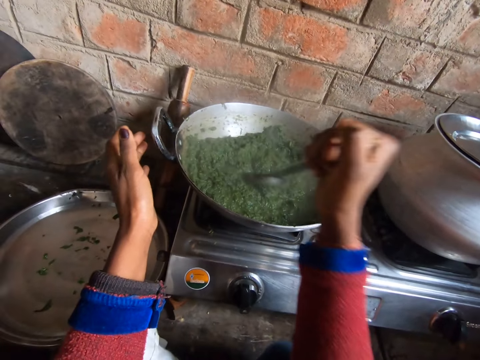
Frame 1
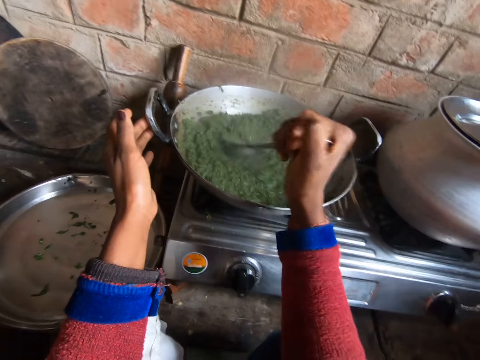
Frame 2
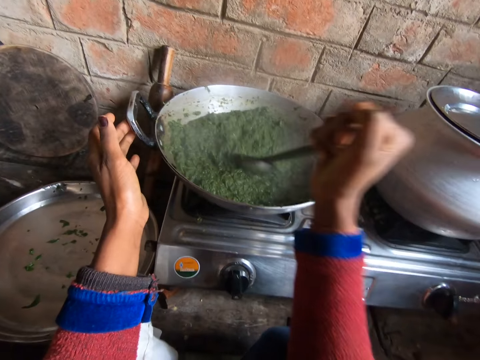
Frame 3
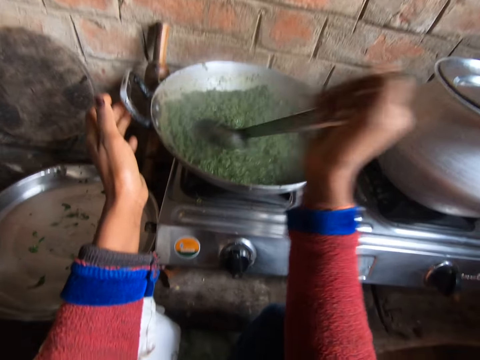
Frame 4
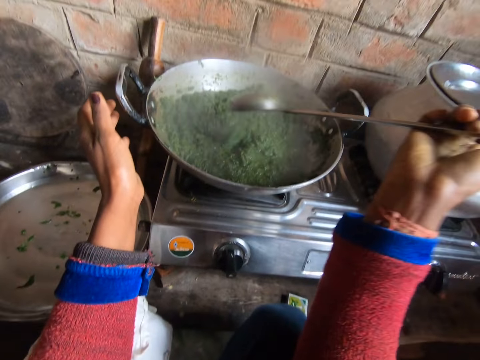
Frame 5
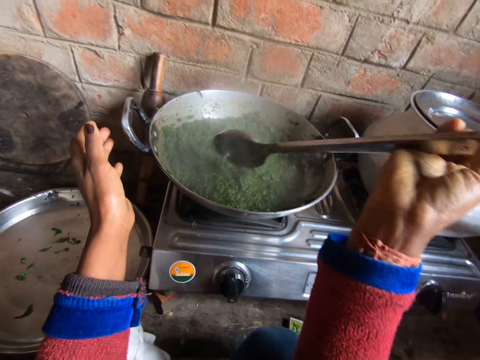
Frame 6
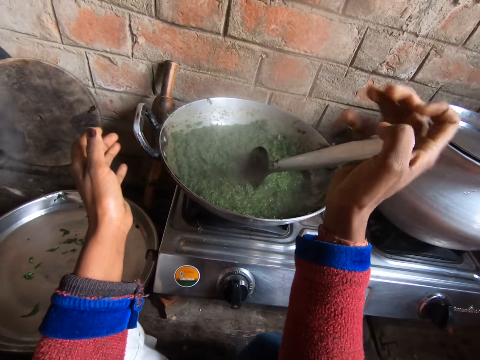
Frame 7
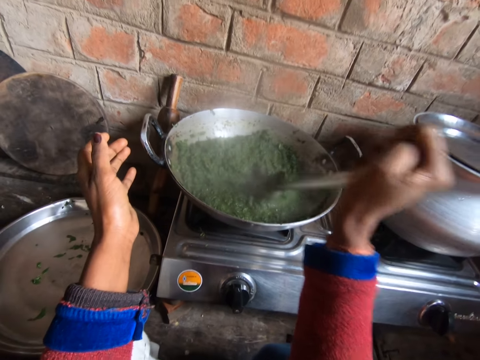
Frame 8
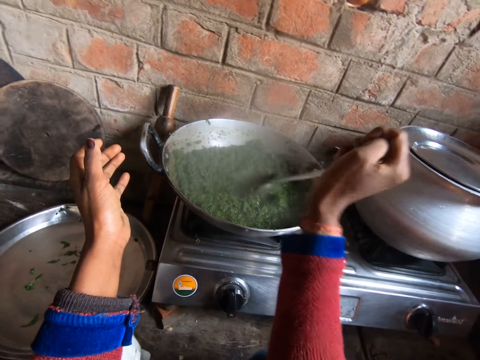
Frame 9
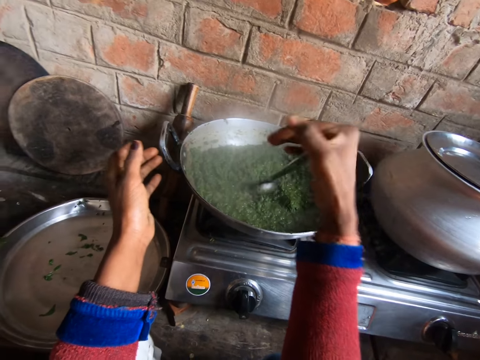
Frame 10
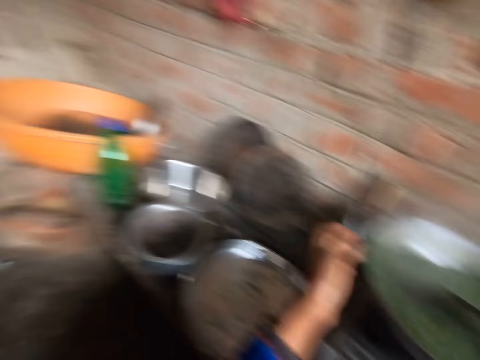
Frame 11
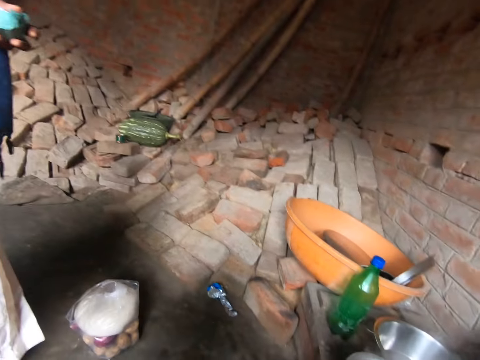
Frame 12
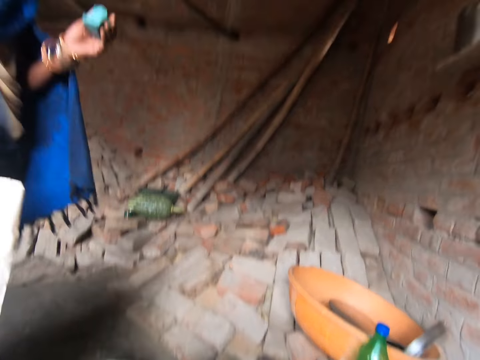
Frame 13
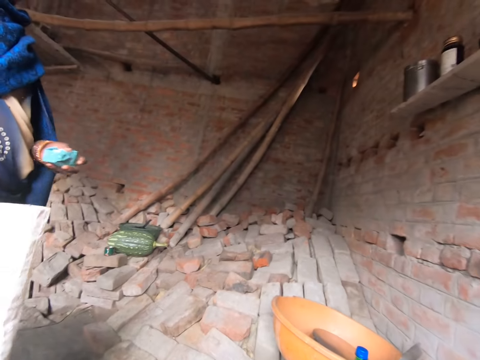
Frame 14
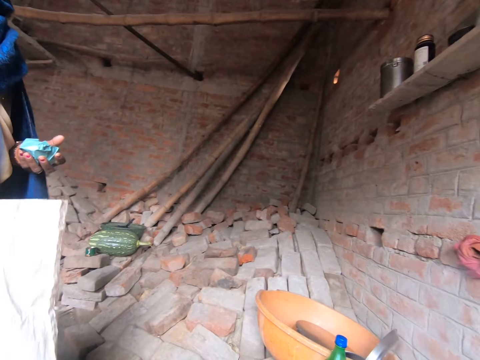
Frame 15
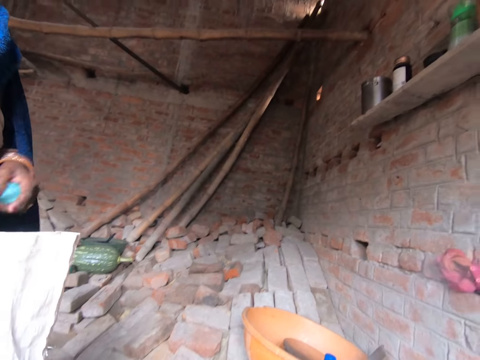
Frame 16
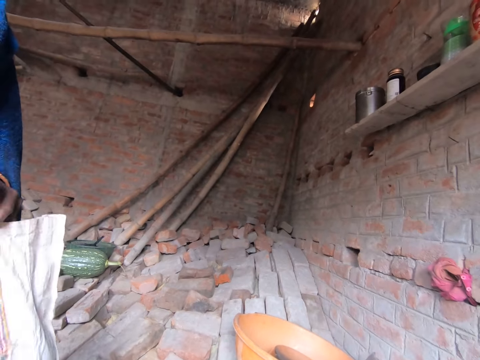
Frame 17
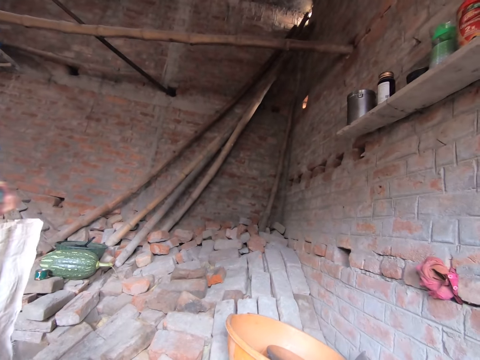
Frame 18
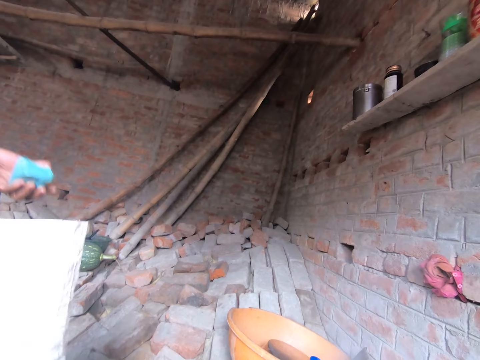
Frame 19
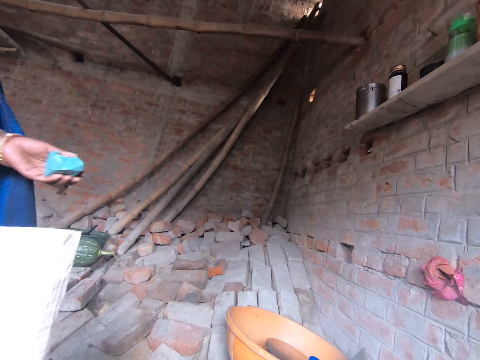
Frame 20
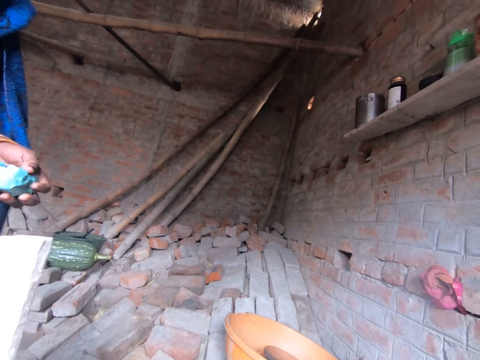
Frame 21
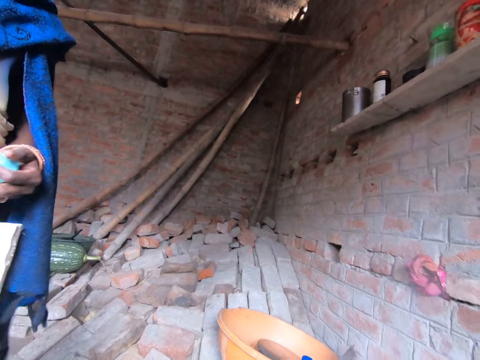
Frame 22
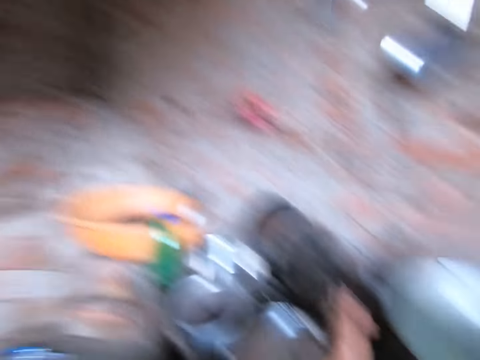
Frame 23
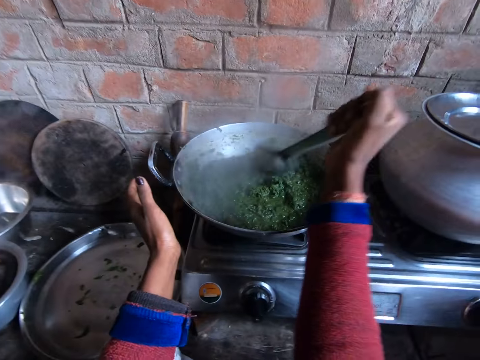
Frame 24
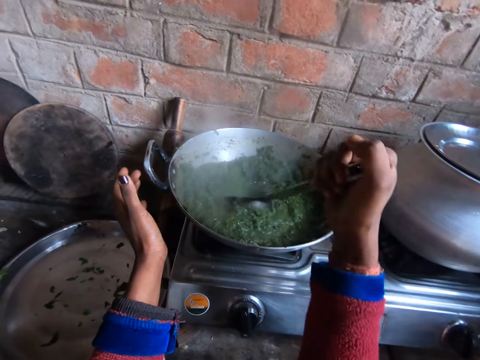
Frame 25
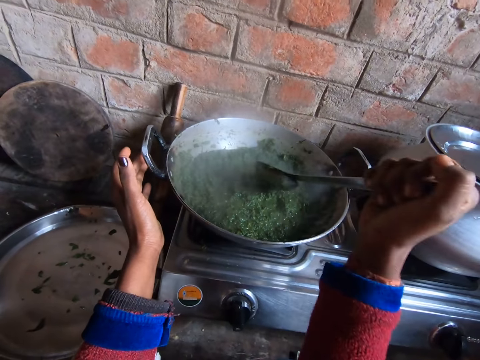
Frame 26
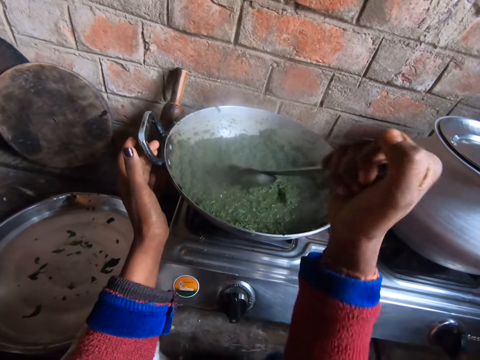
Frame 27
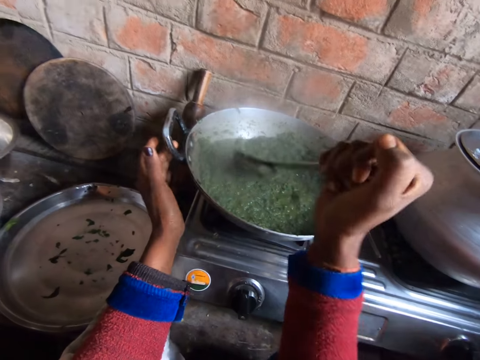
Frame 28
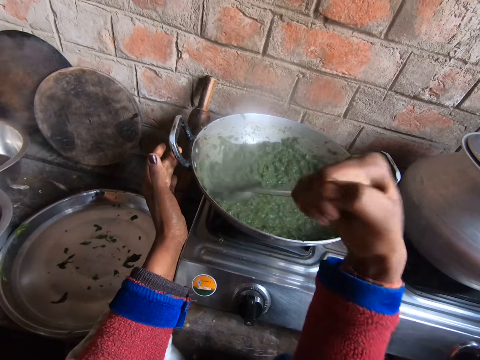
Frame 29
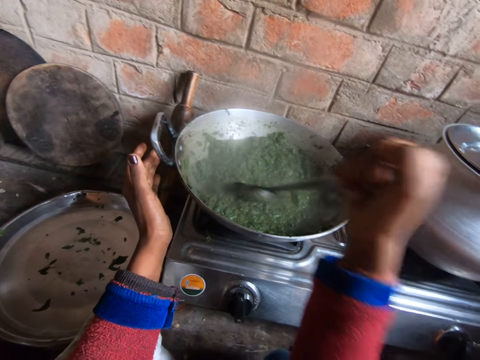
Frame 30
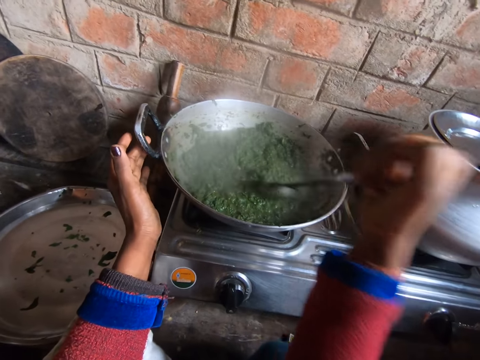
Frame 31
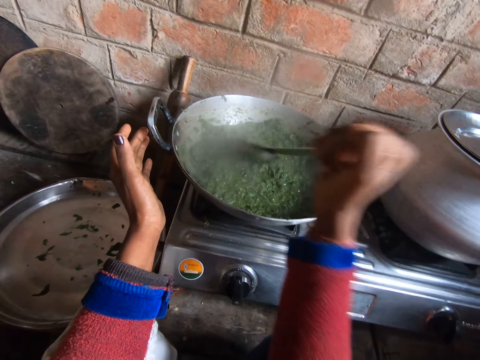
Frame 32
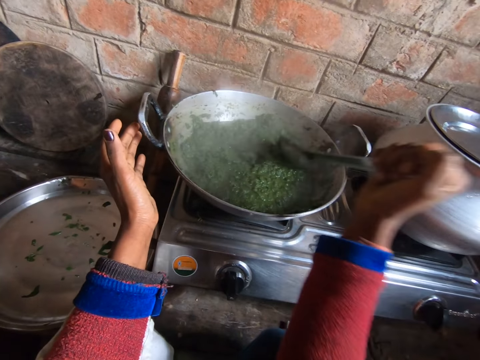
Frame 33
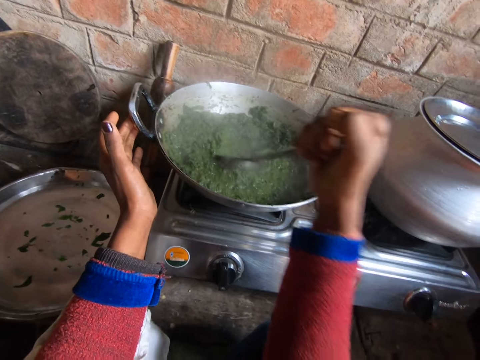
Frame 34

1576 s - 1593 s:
The camera wearer looks around the kitchen. They stir the vegetables in the cooking pot.

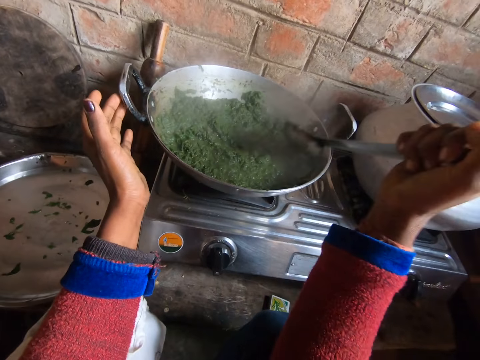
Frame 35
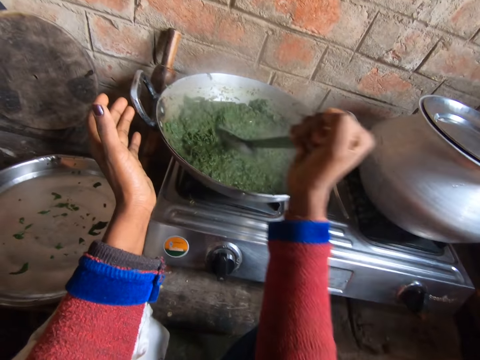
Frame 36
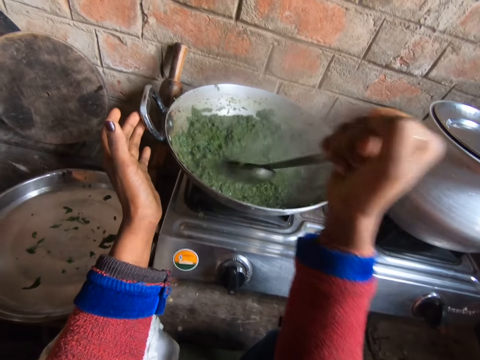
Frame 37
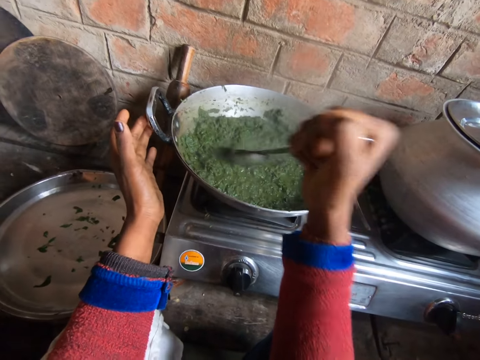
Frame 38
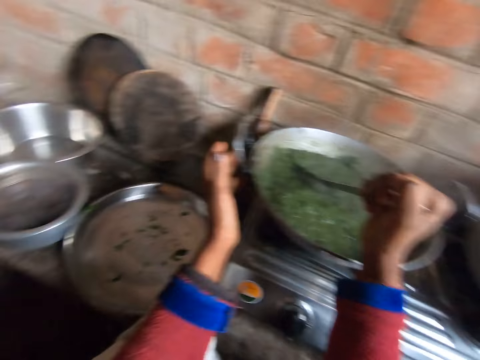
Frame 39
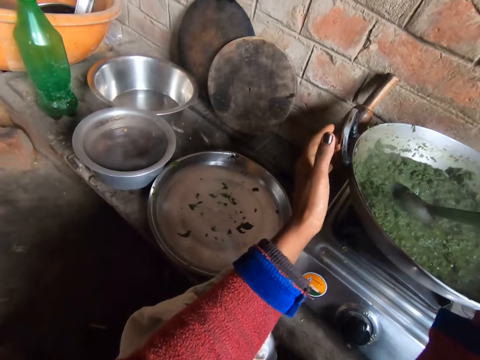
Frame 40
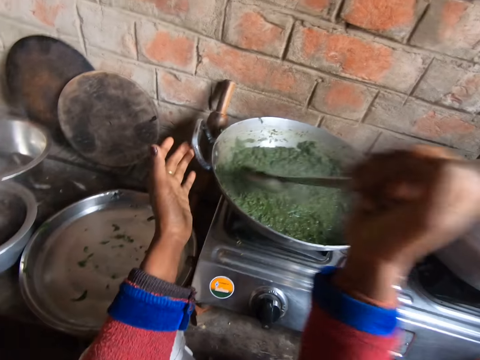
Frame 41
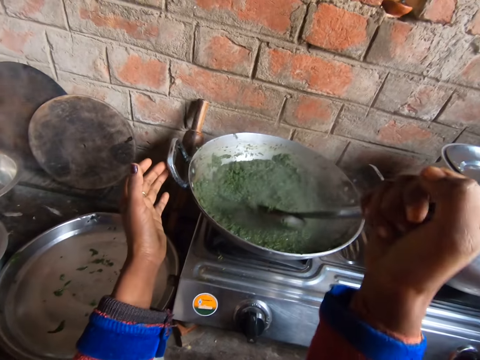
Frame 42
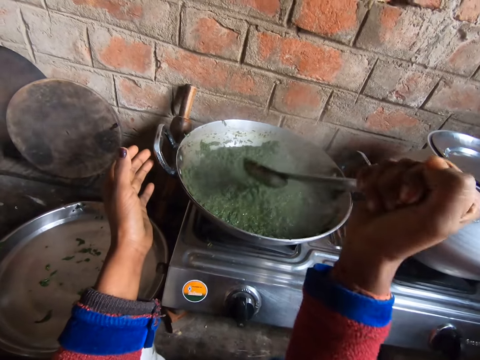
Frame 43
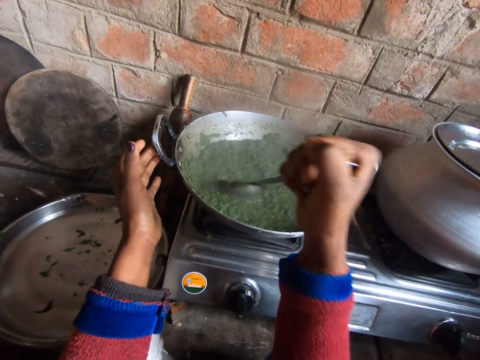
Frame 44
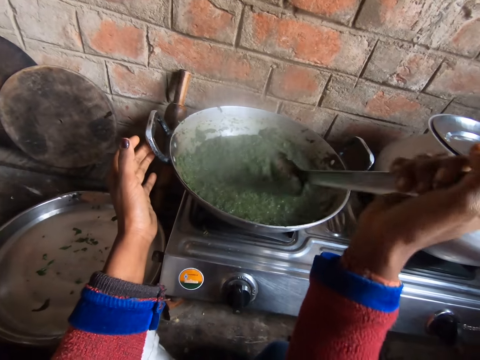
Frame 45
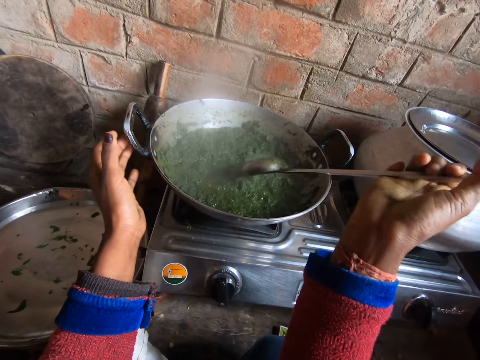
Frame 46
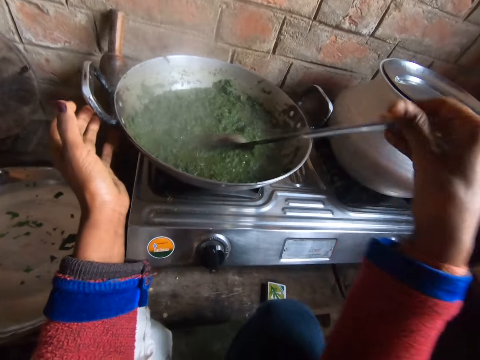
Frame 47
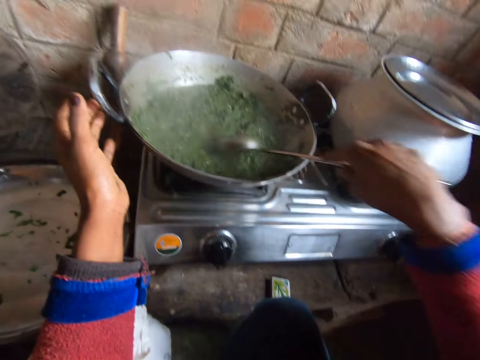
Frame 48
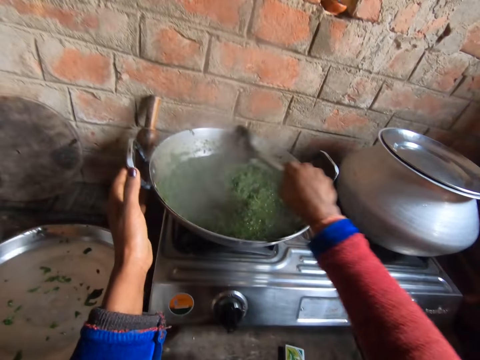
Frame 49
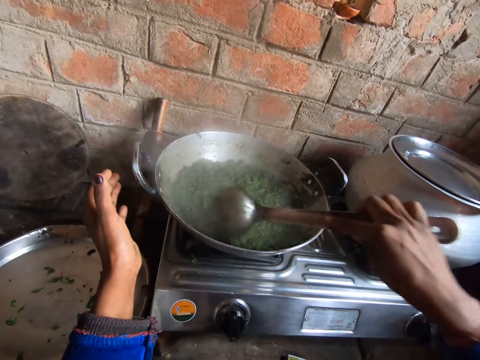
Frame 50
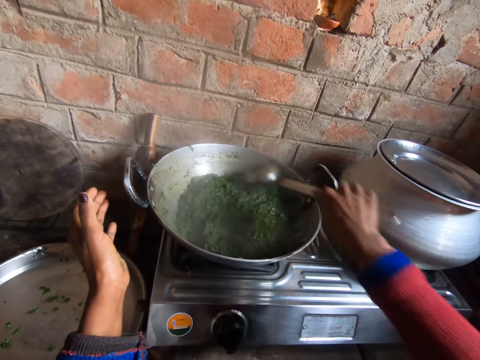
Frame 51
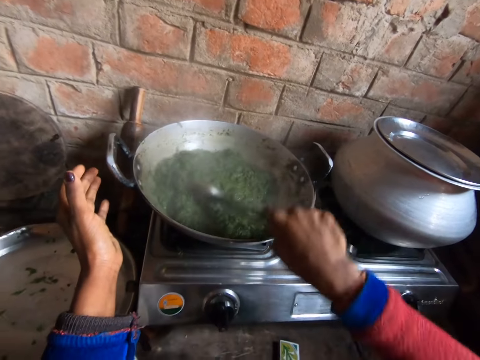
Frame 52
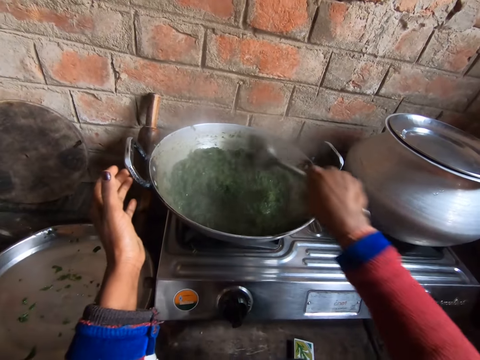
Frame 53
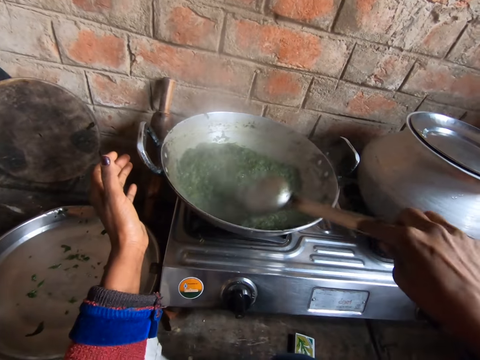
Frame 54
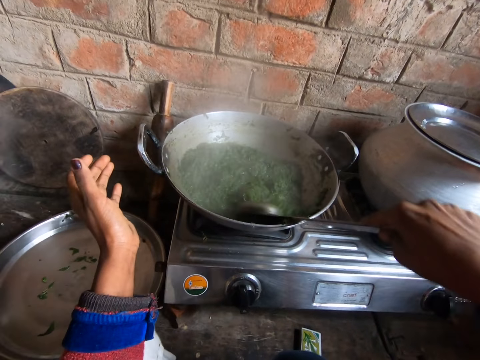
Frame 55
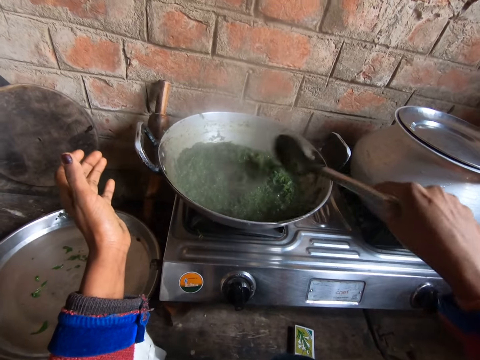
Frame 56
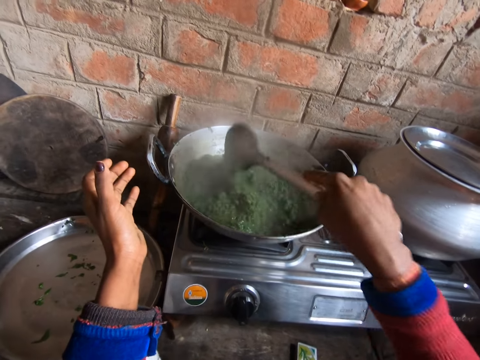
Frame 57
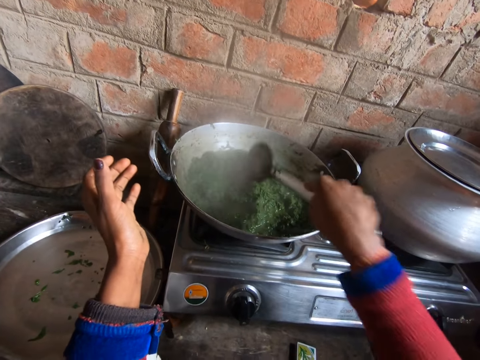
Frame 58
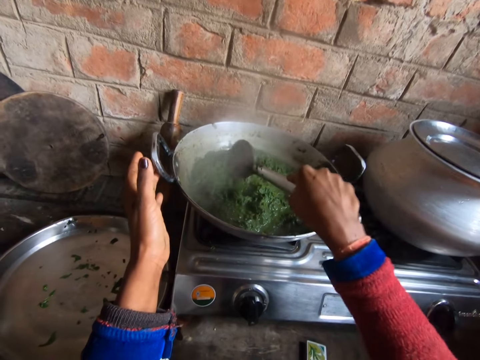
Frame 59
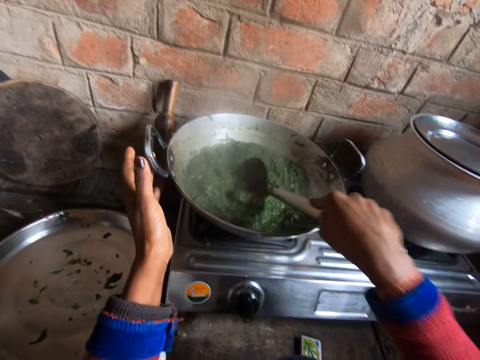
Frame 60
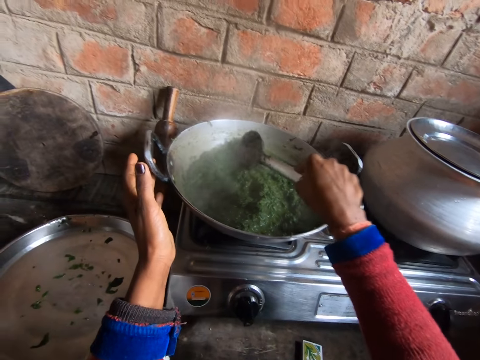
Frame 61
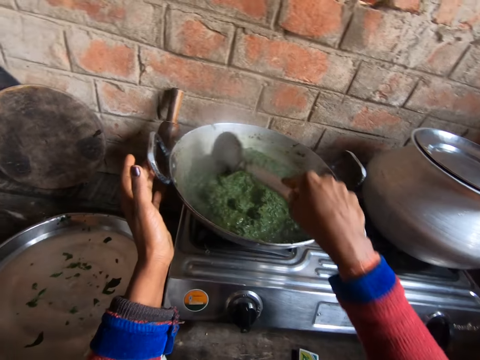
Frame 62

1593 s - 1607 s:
The camera wearer looks around the kitchen. They stir the vegetables in the cooking pot.
